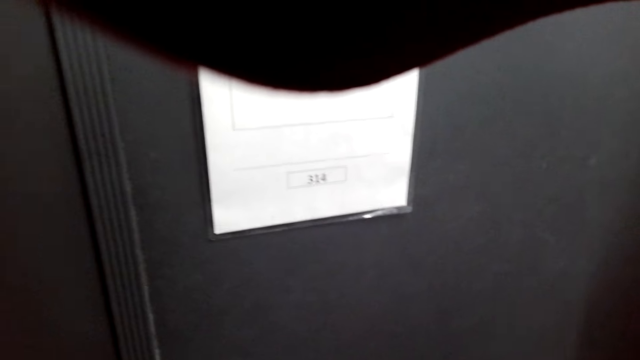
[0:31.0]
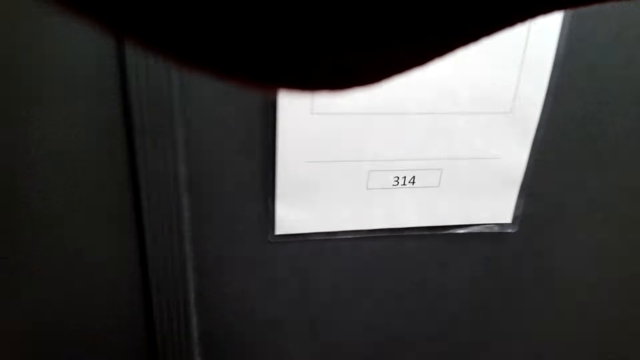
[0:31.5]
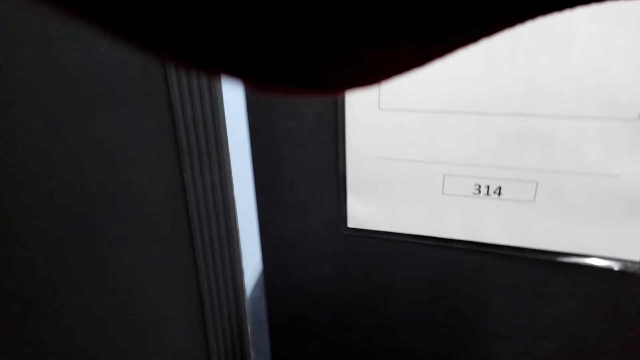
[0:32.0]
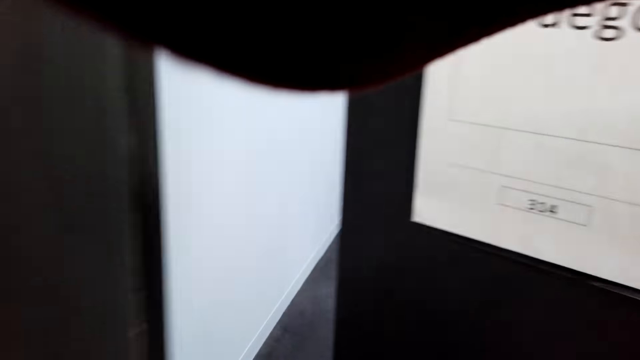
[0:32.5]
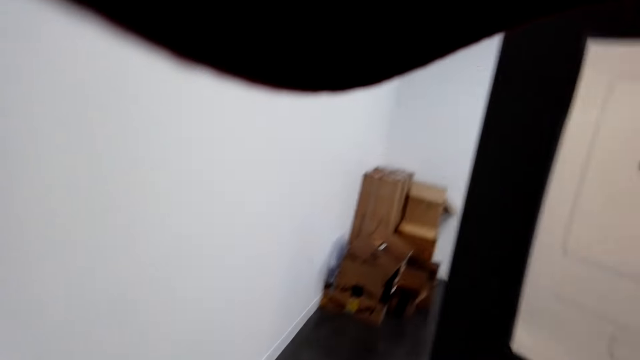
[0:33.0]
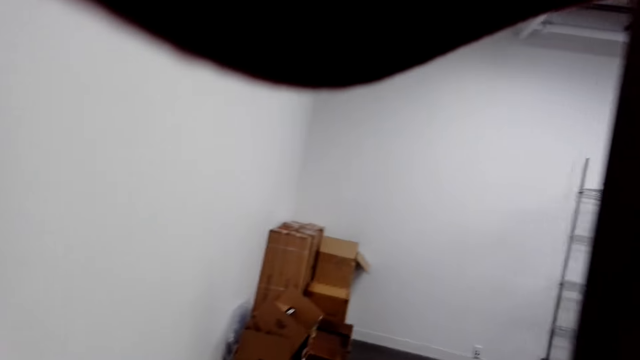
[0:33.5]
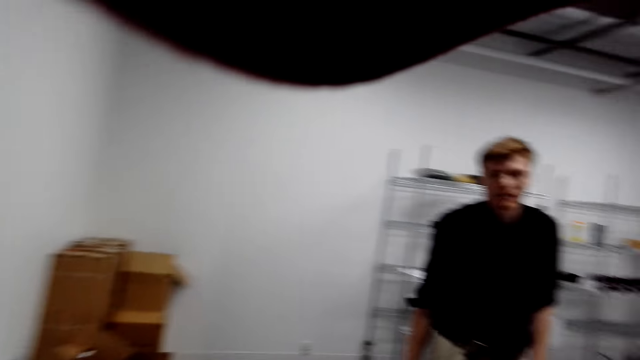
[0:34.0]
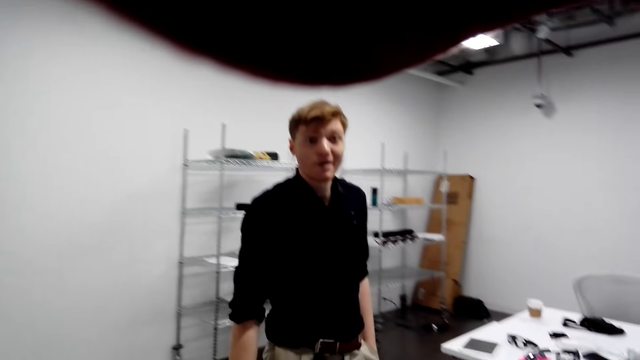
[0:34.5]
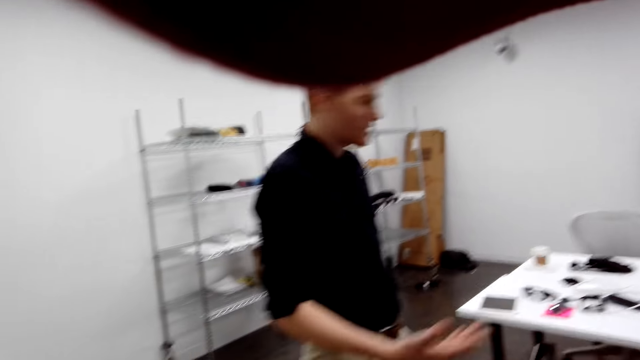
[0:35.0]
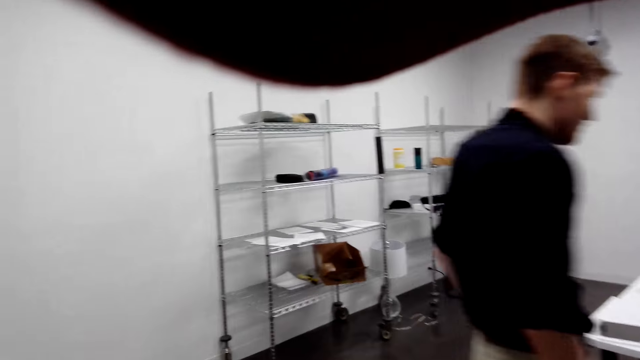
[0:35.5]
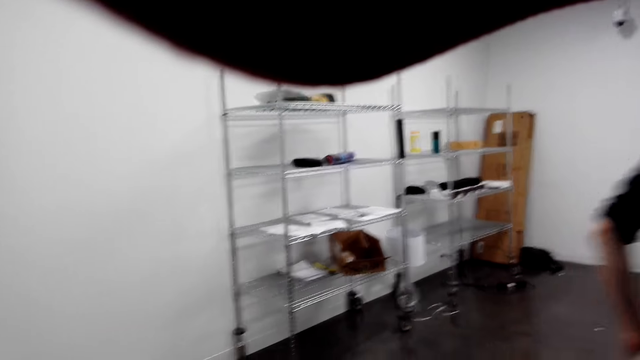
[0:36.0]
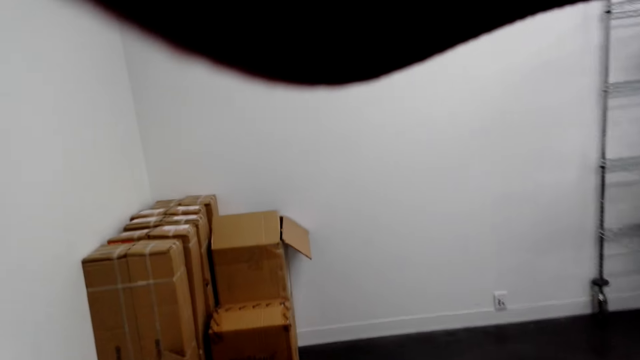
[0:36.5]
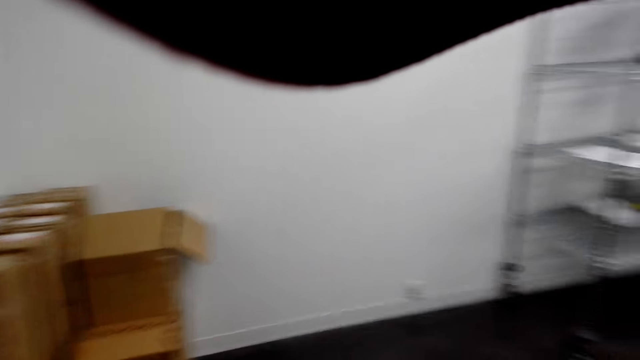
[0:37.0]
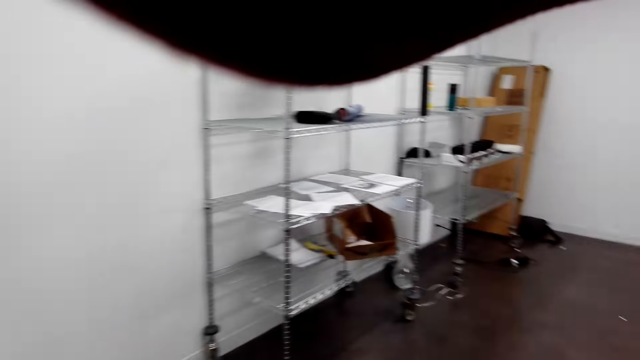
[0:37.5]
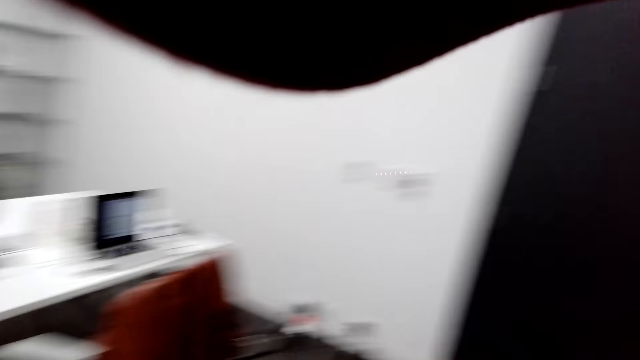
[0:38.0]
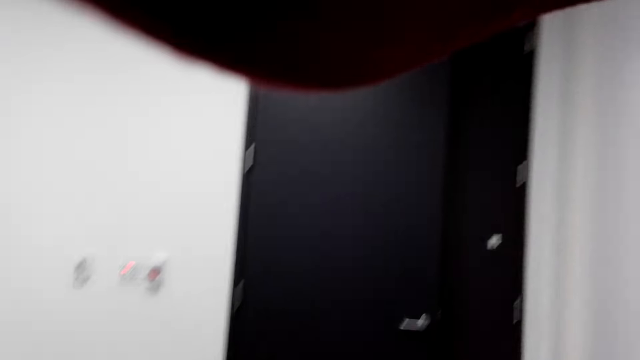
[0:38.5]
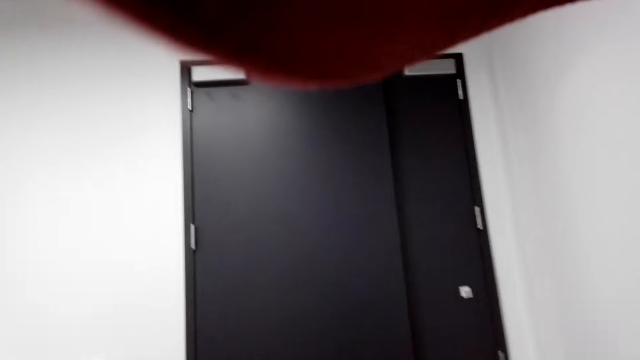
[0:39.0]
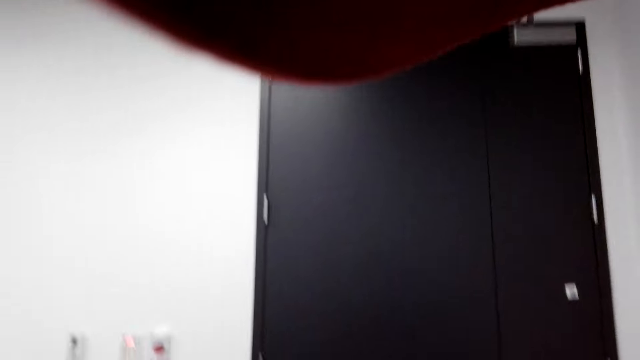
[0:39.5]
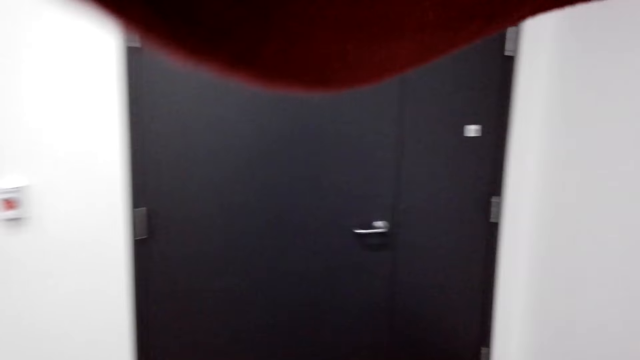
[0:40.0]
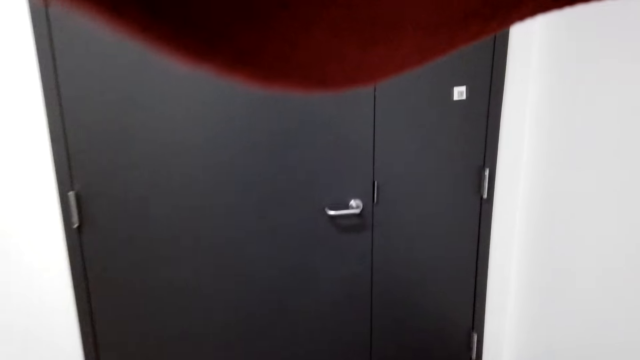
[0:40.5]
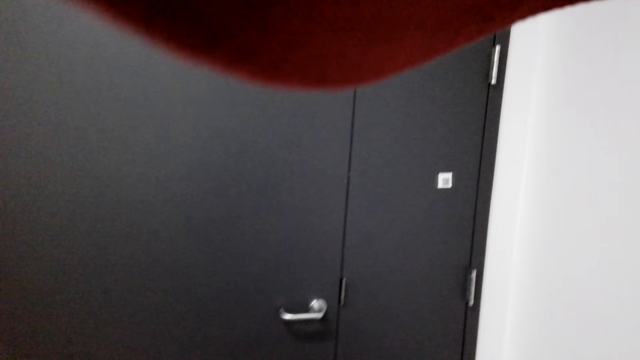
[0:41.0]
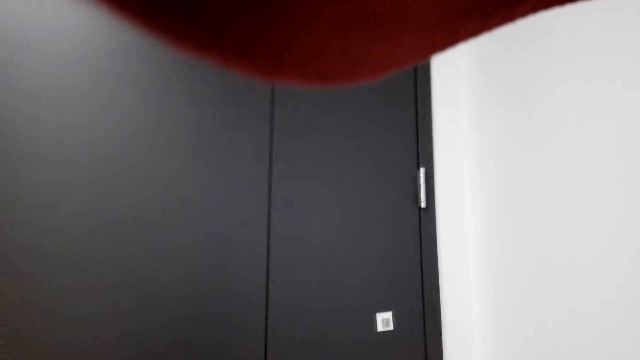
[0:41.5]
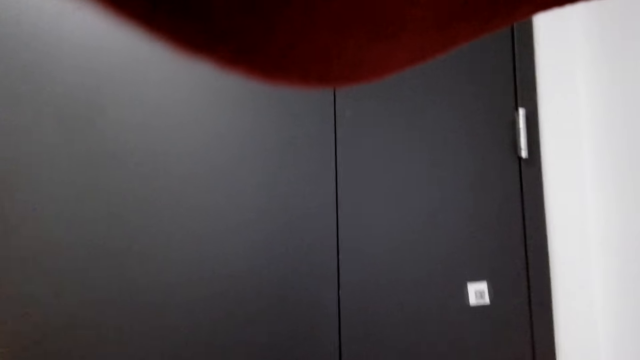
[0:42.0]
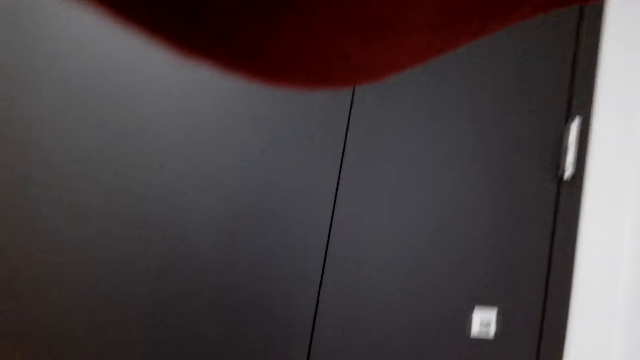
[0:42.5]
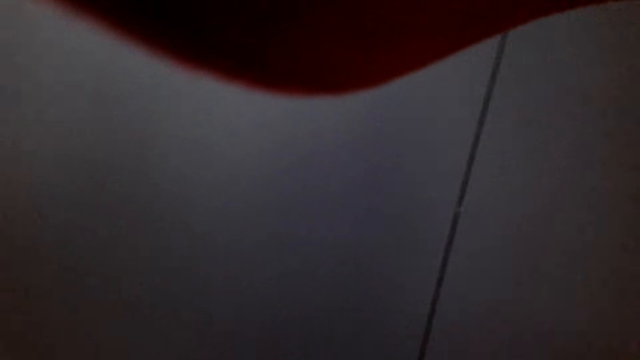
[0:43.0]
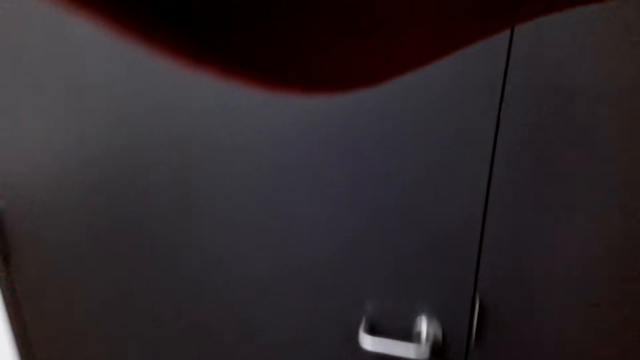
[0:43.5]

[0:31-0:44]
The camera wearer walks. They open the door. They dialogue with a person. The camera wearer watches the background. They stare around and walk around.

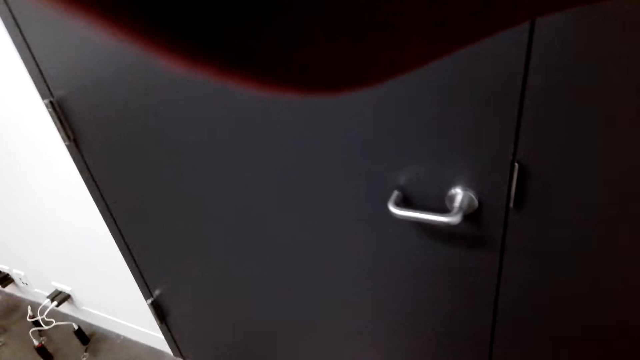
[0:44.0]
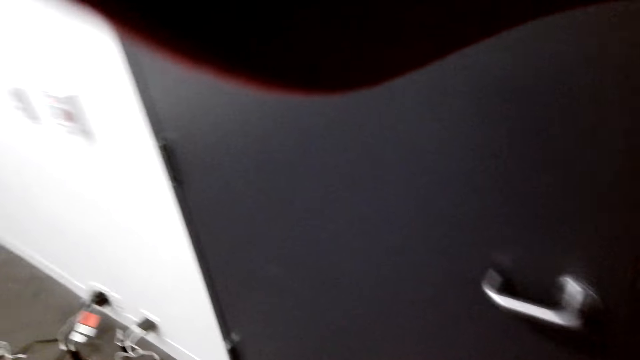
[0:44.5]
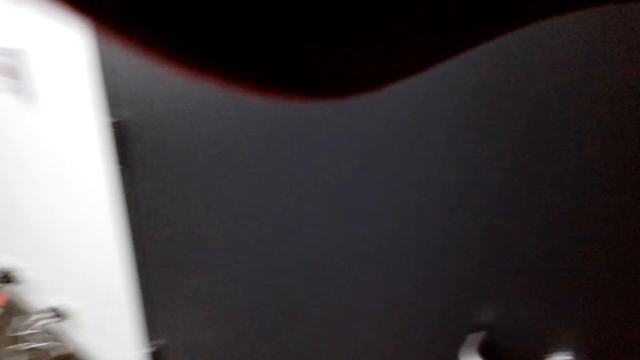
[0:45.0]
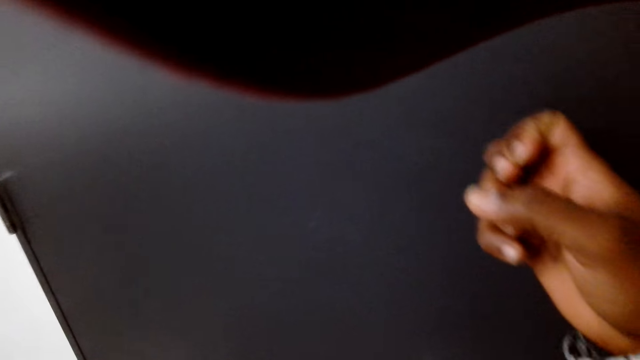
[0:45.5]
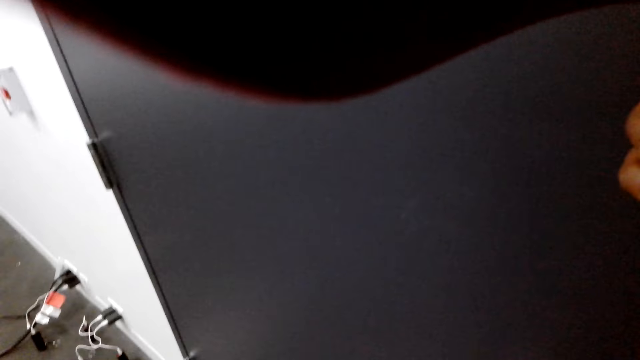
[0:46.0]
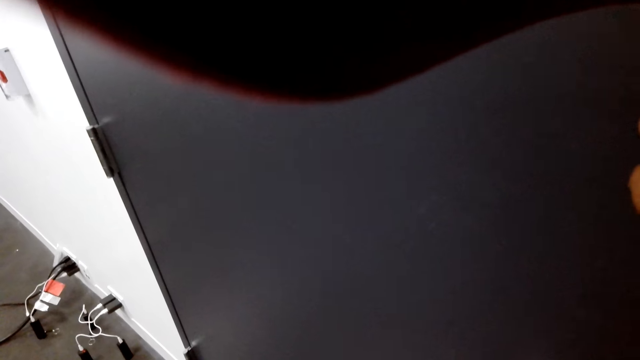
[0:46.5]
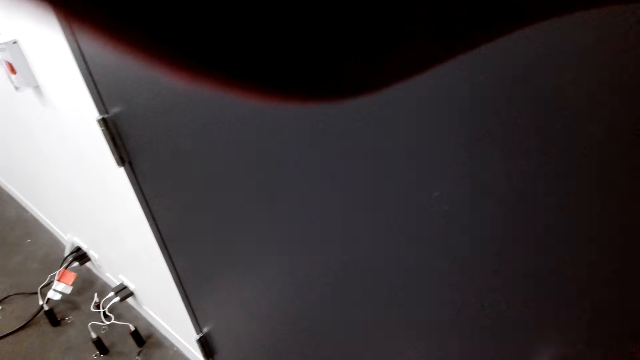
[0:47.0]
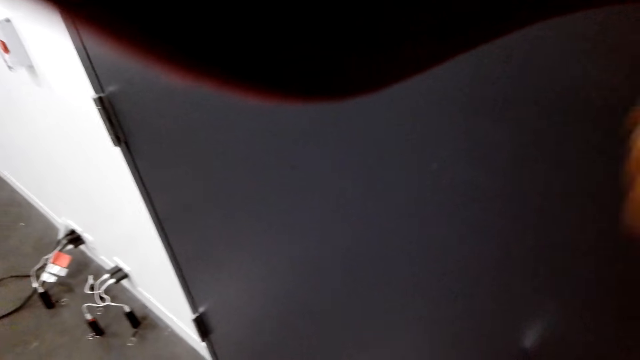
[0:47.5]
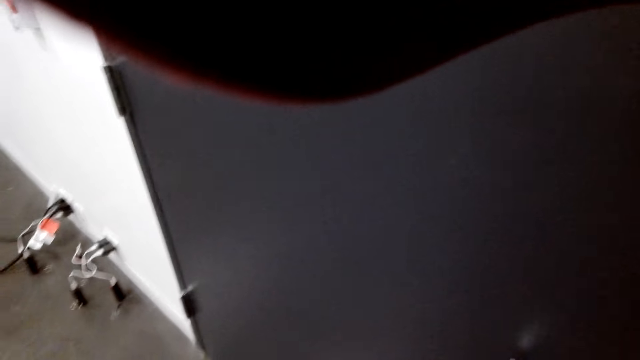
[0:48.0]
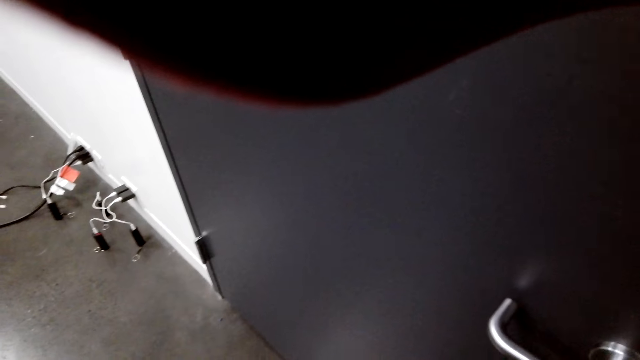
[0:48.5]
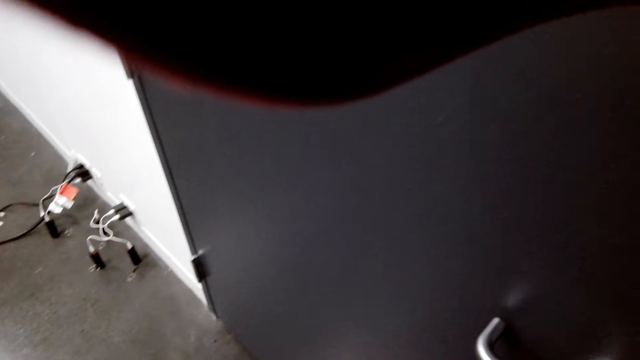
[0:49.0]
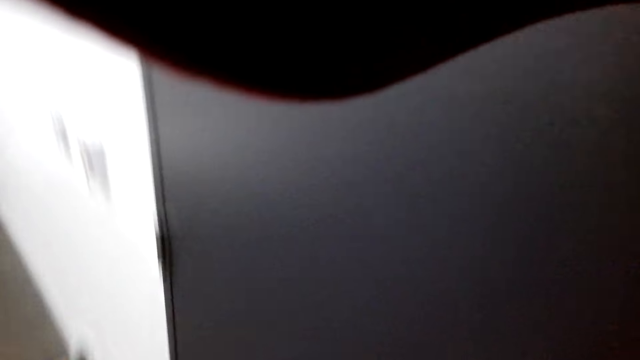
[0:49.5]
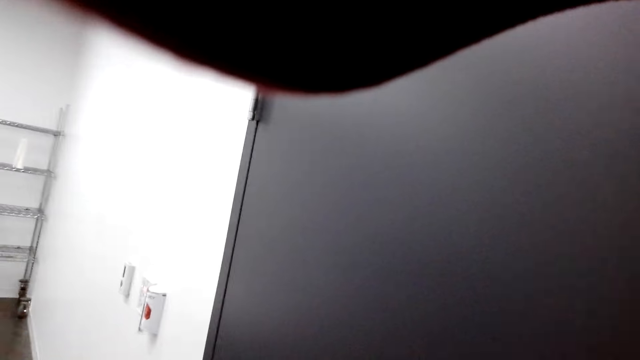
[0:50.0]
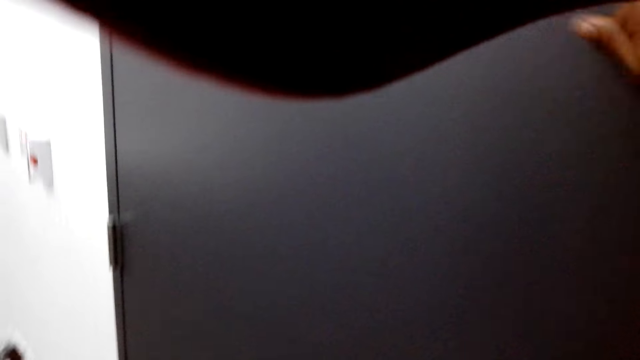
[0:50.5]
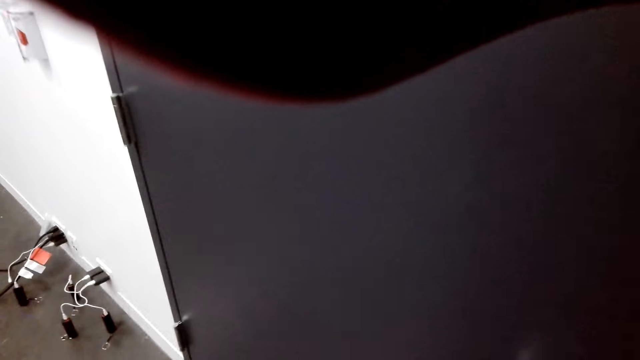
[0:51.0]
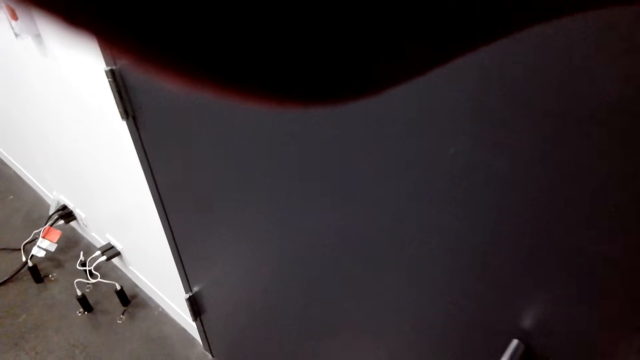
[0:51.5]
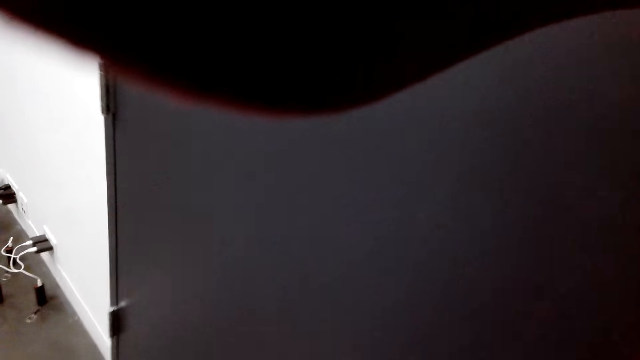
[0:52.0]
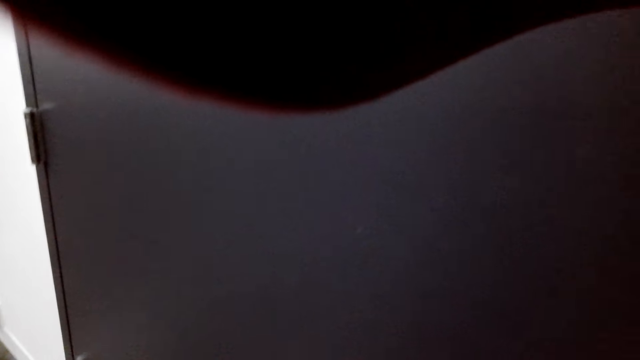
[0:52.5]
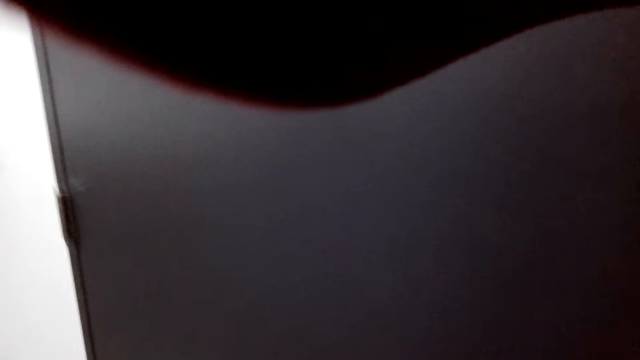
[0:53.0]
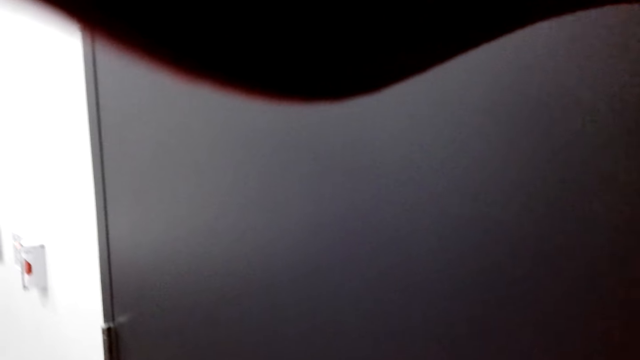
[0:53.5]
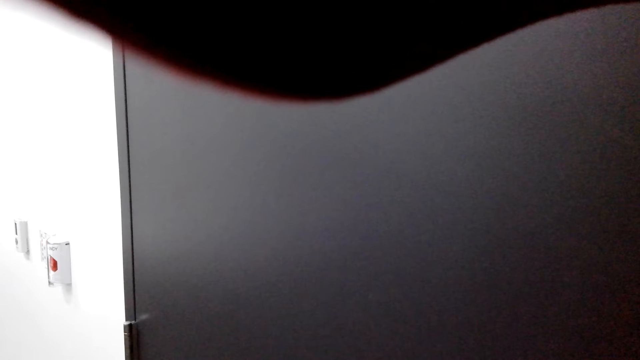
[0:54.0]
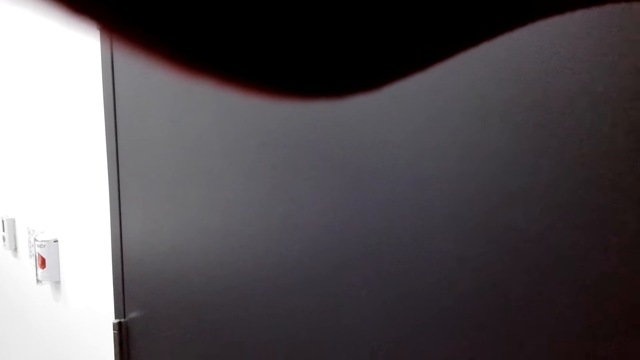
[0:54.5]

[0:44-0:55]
The camera wearer knocks at the door. They raise their hand up. They stare around.
